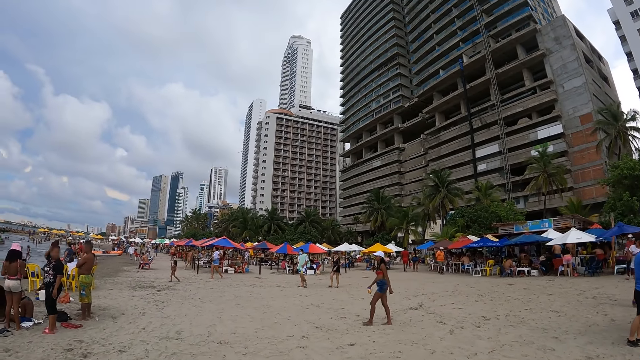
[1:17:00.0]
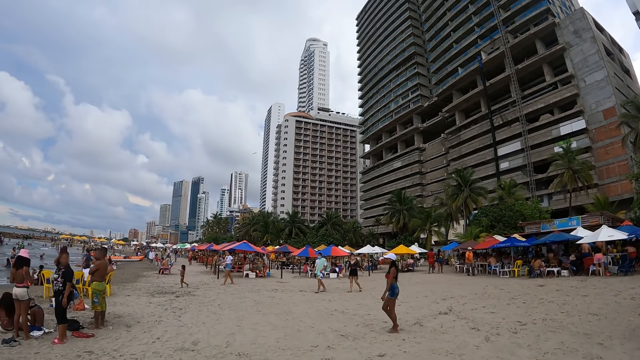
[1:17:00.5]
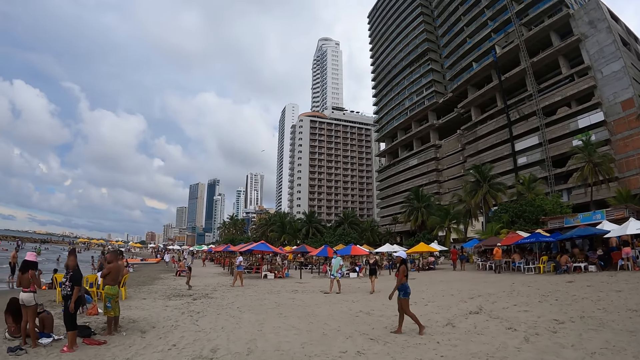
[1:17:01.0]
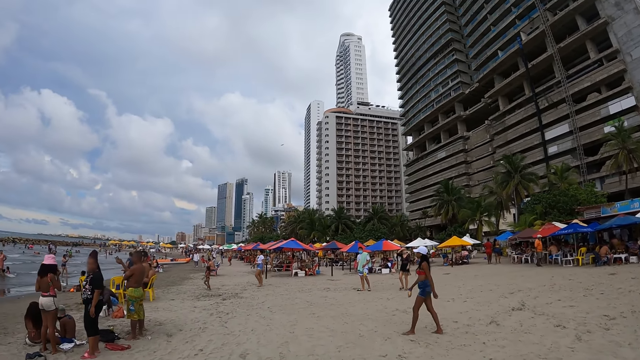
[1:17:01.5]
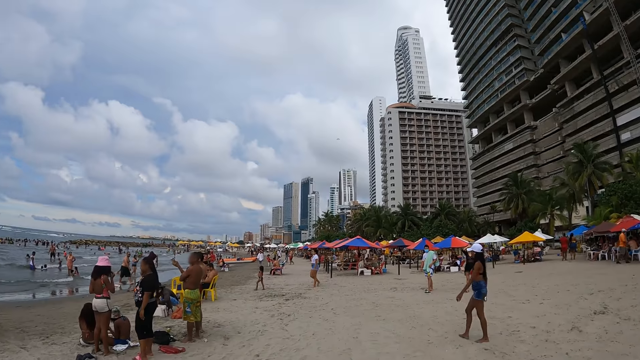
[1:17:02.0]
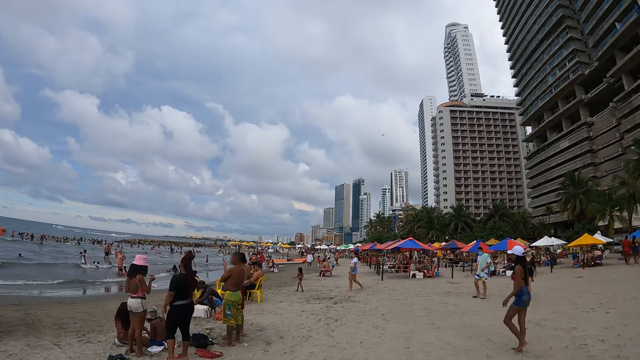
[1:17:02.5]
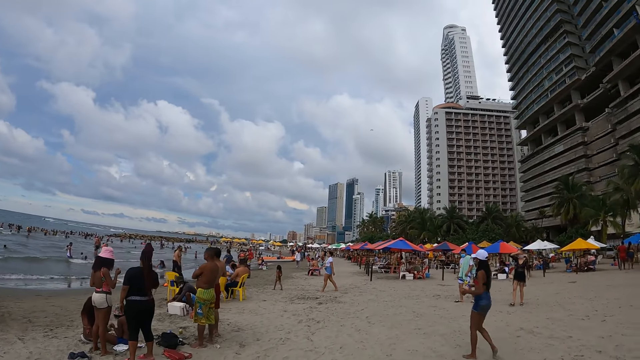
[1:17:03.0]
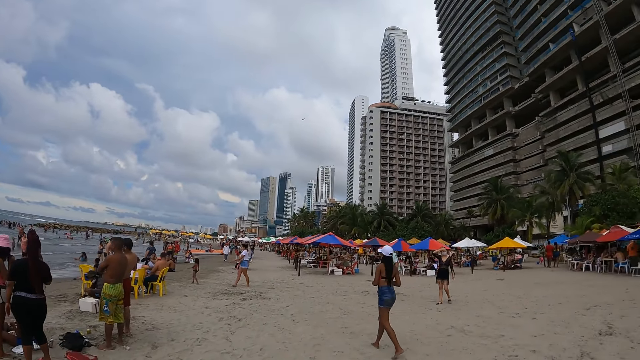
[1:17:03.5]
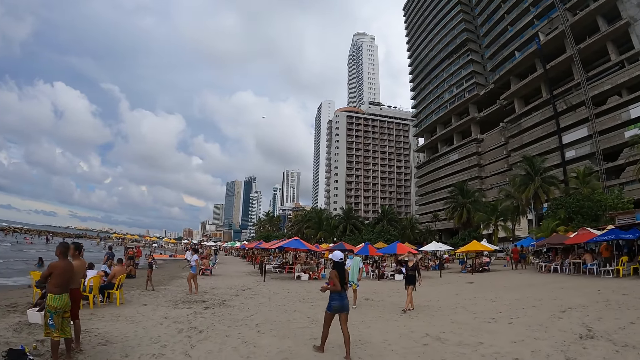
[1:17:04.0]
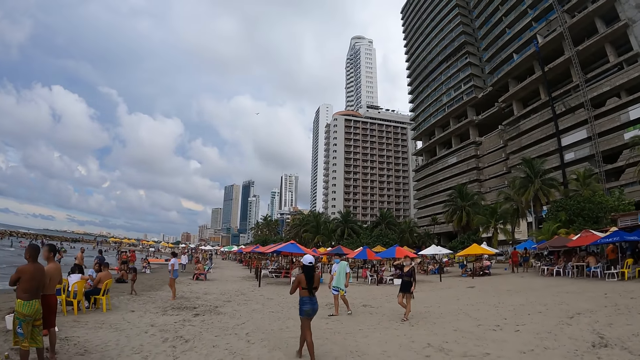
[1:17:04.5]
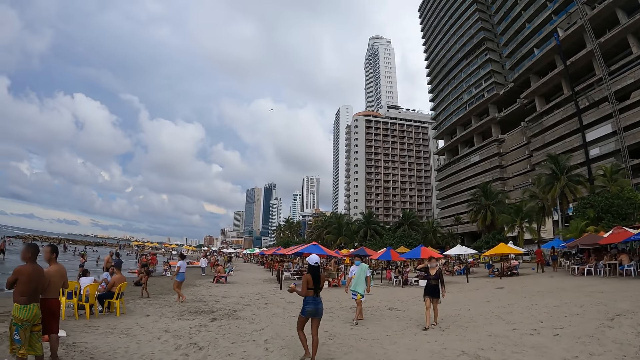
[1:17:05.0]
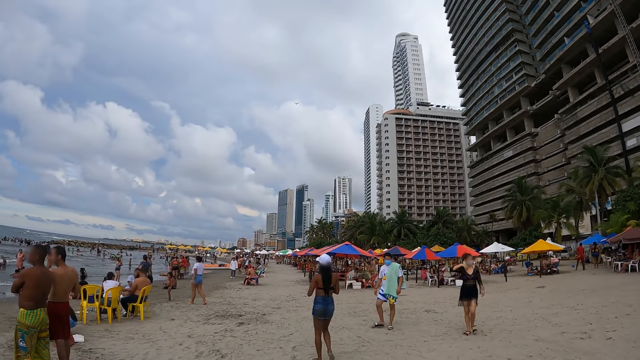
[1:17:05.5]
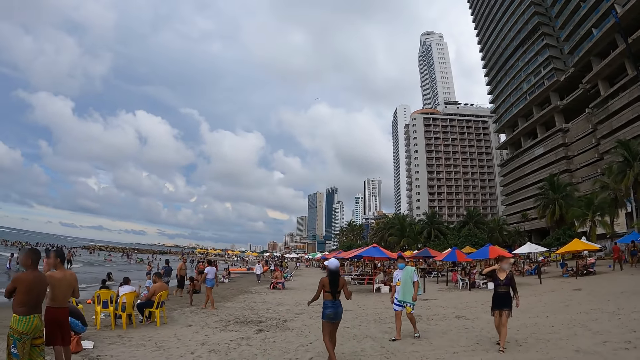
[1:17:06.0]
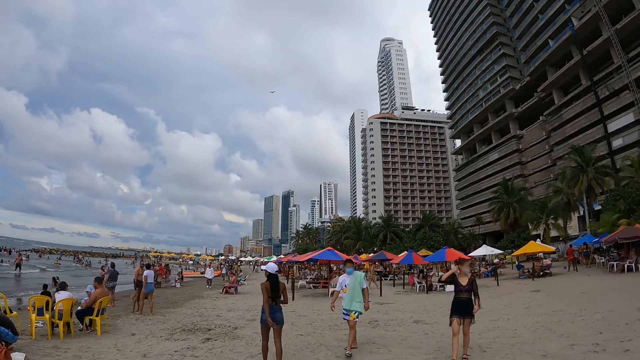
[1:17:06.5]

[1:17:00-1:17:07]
The camera wearer walks around.

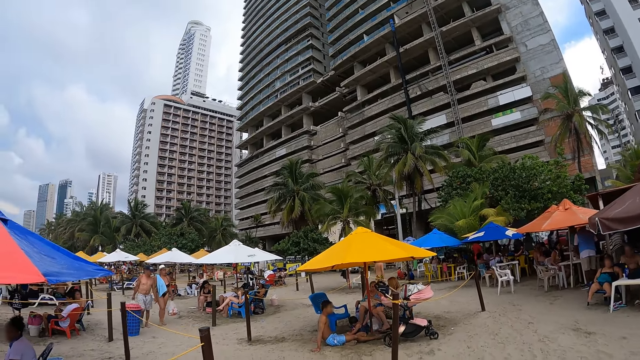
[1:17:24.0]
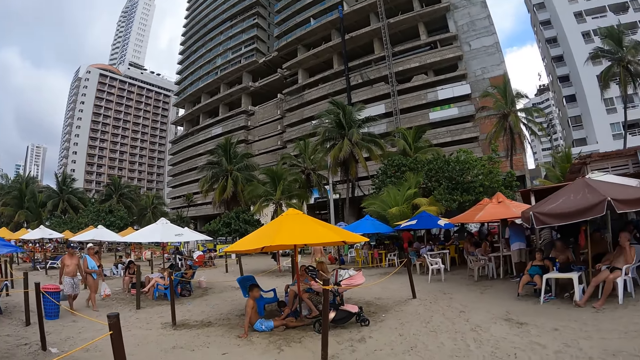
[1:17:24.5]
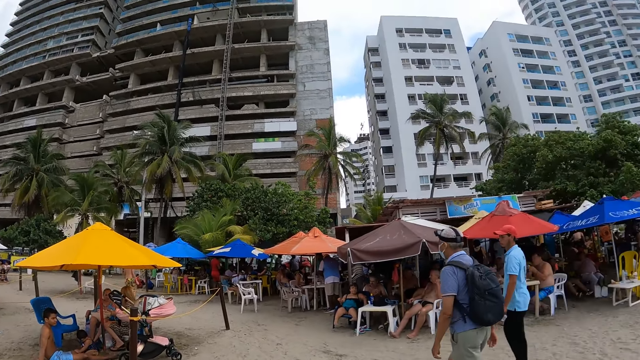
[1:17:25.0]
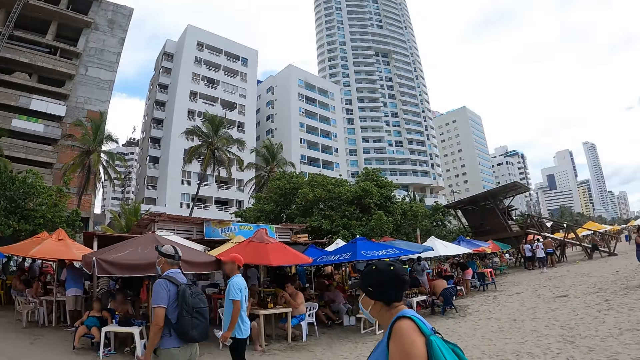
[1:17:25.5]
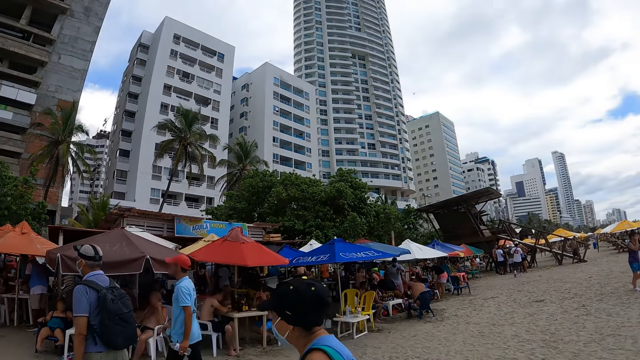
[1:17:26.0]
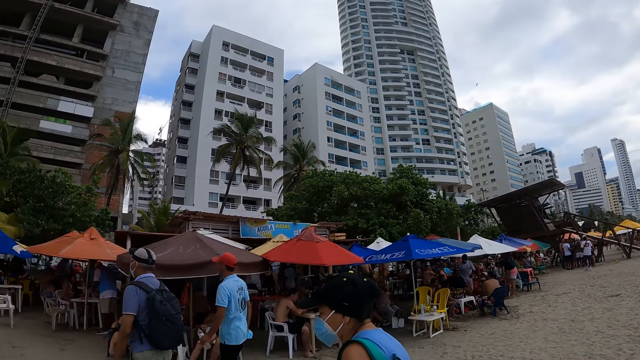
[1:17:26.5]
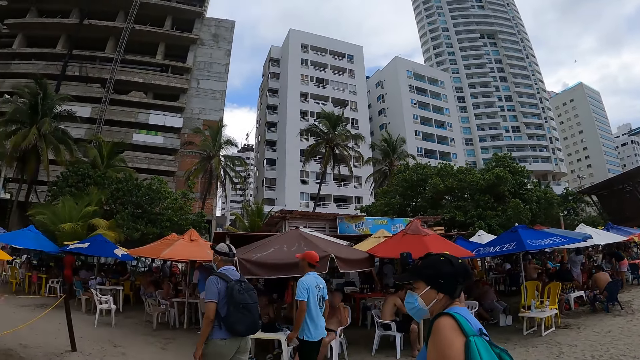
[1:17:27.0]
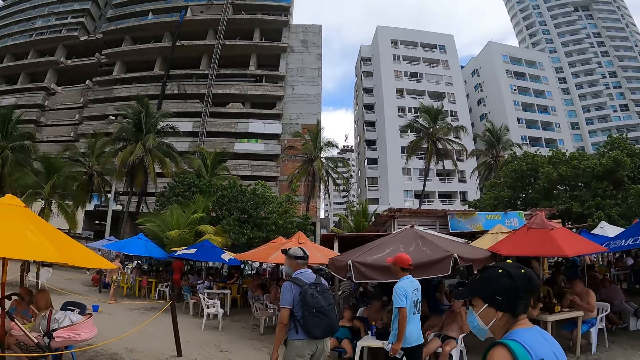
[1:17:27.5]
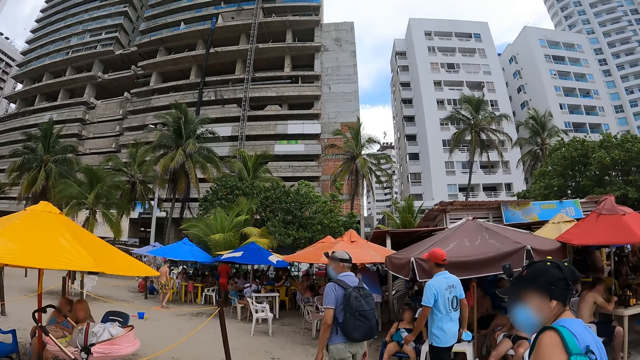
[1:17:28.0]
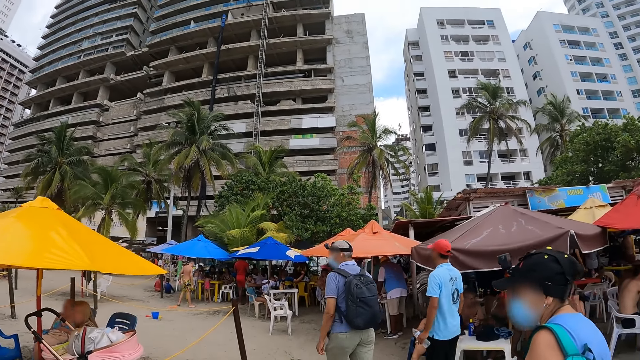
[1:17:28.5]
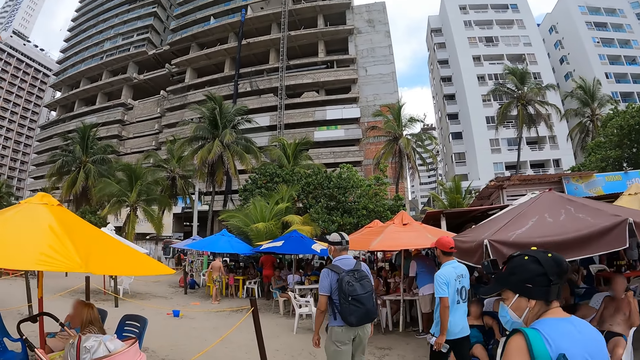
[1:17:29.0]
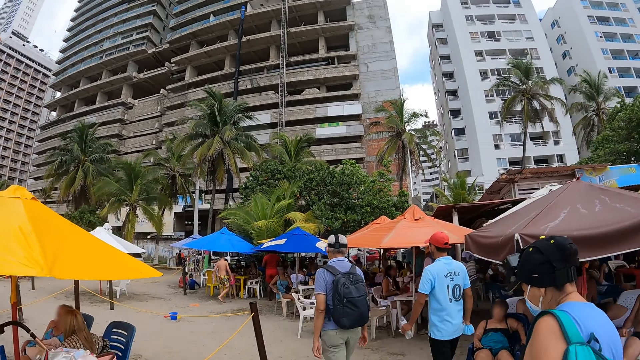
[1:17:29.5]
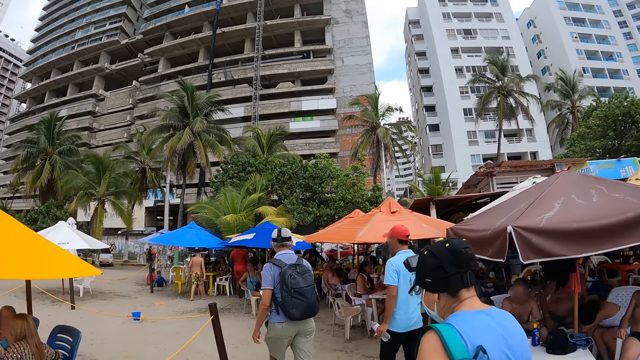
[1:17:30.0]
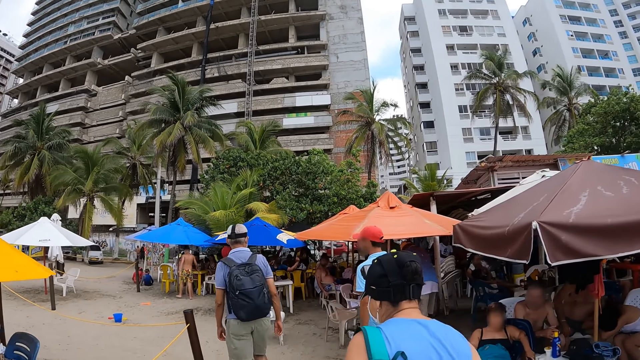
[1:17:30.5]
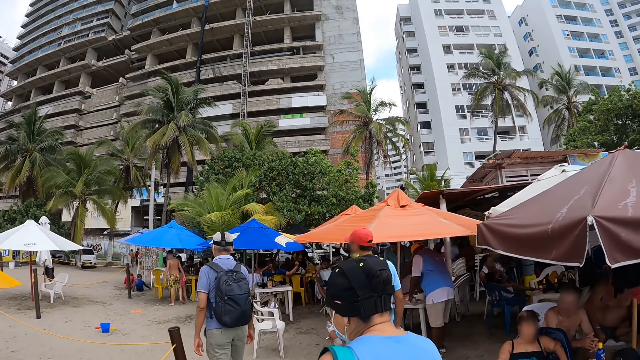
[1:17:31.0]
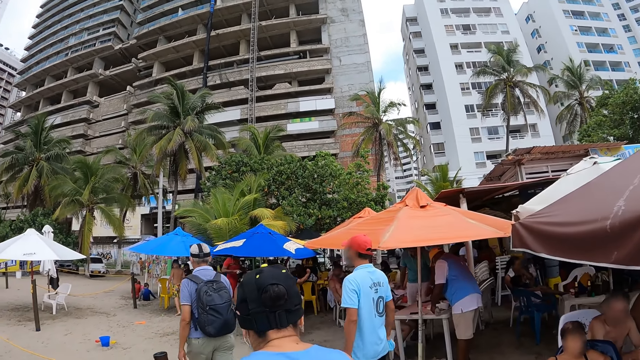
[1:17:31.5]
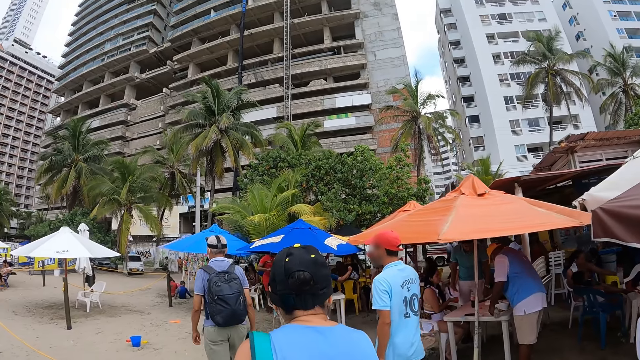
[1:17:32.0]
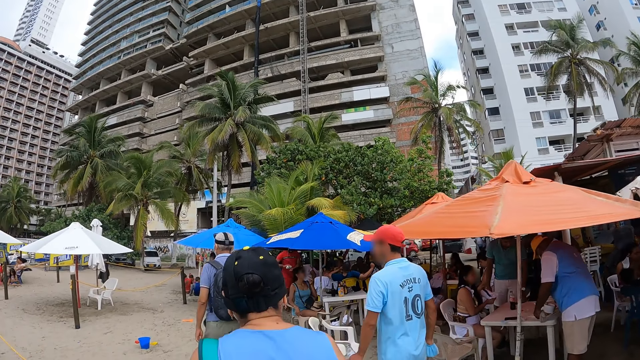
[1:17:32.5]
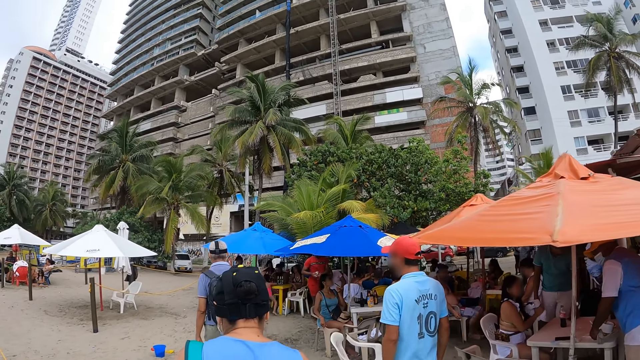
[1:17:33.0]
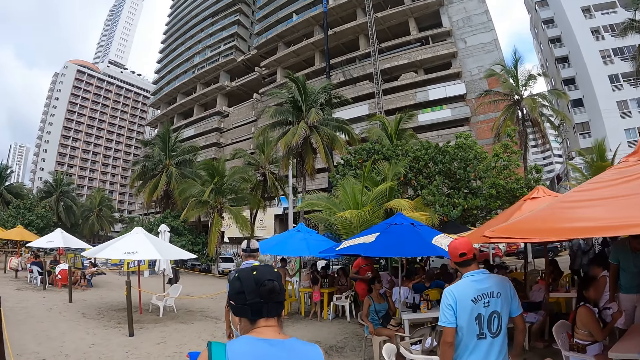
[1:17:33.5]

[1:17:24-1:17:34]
The camera wearer looks around the beach. They walk around the beach.

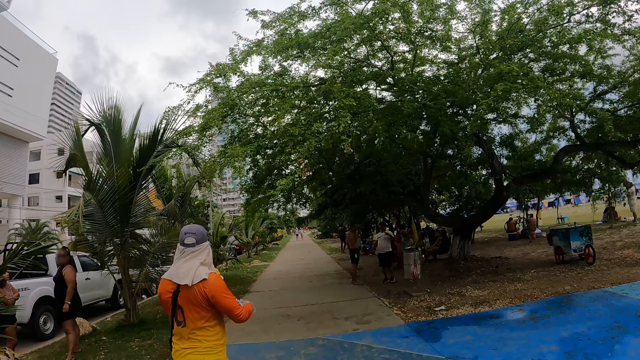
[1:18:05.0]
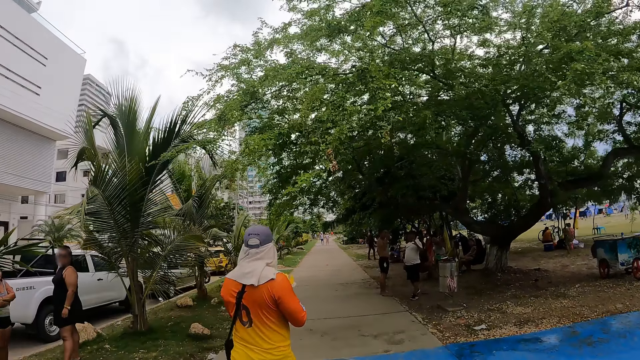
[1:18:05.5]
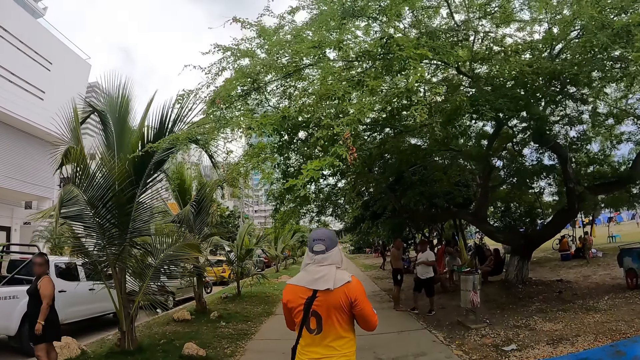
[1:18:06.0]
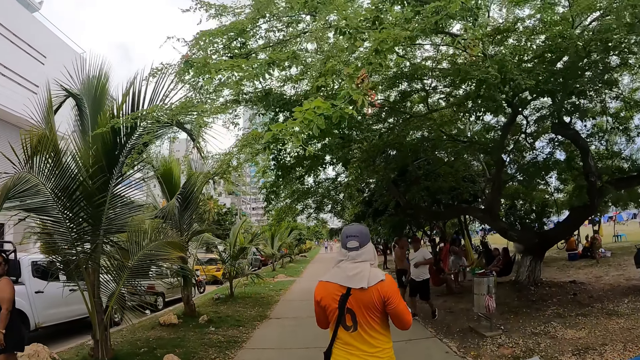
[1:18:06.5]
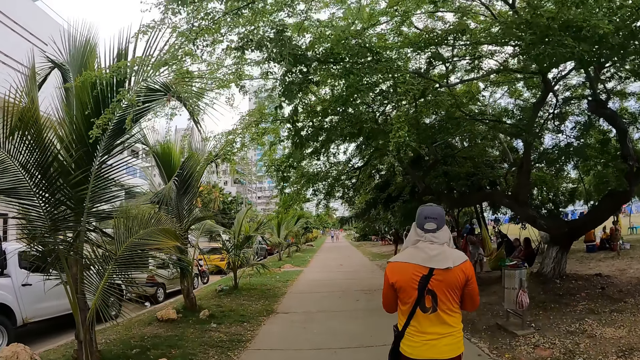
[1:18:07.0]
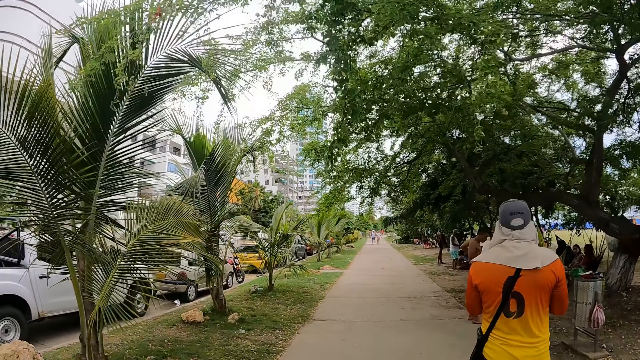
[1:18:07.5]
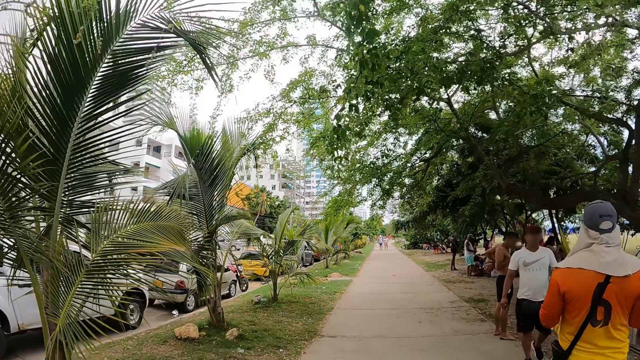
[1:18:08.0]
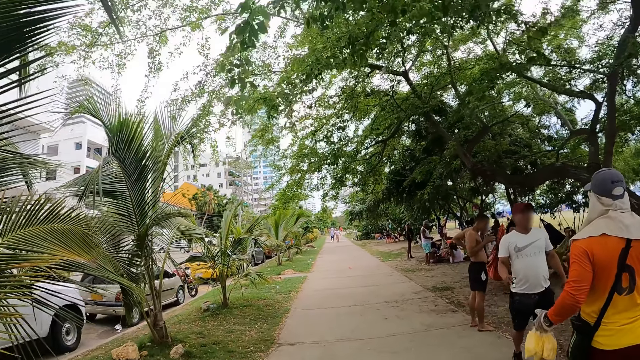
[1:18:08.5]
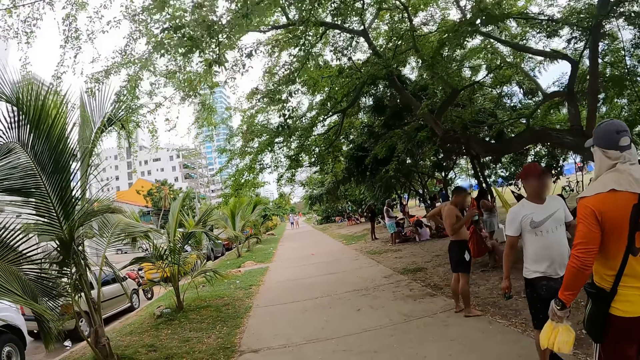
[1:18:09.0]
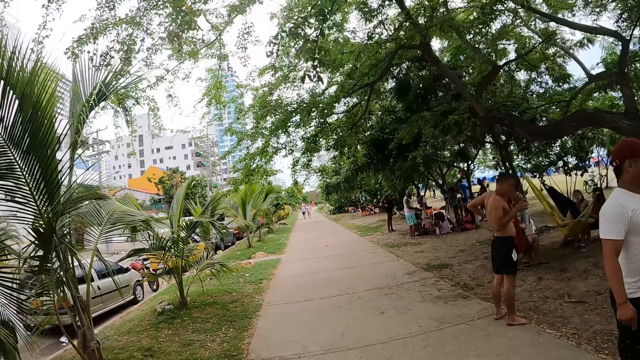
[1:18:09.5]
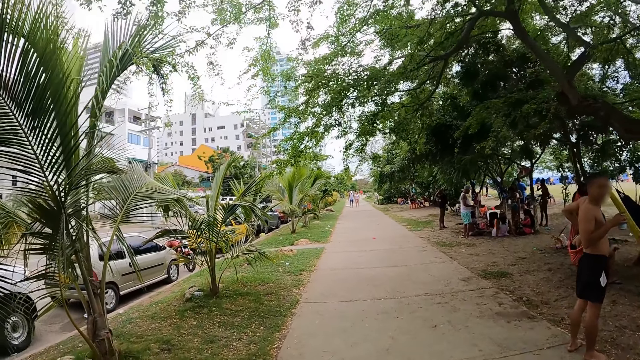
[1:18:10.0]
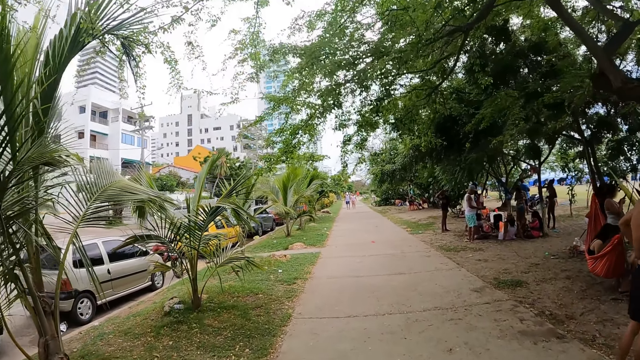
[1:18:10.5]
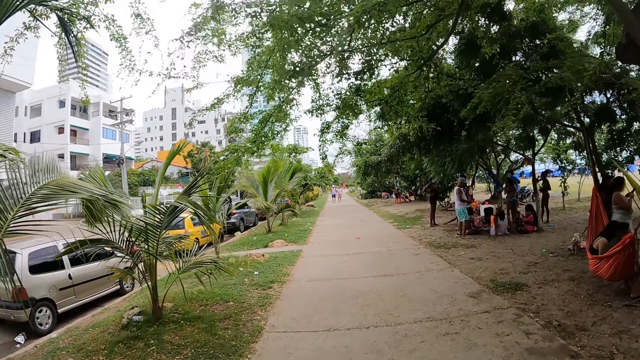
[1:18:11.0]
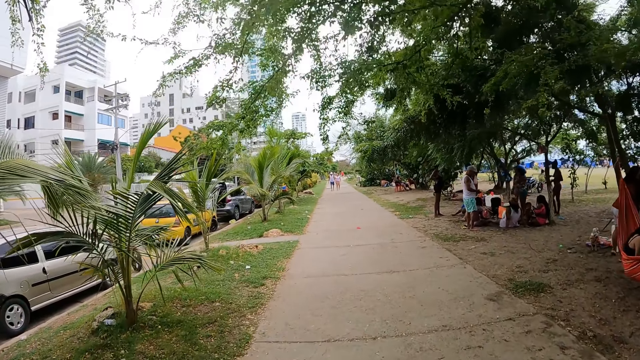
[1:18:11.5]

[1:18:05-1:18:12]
The camera wearer walks on the pavement.
